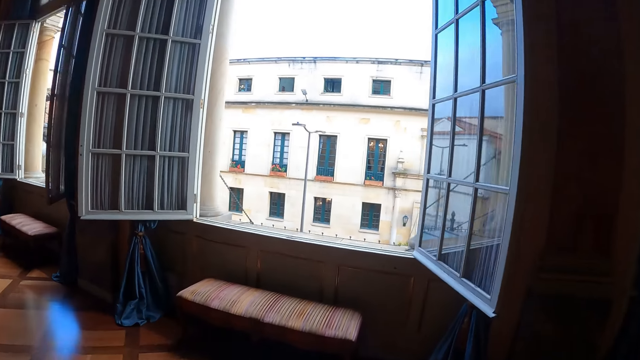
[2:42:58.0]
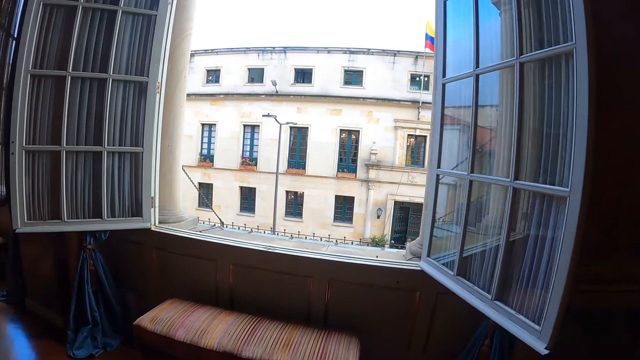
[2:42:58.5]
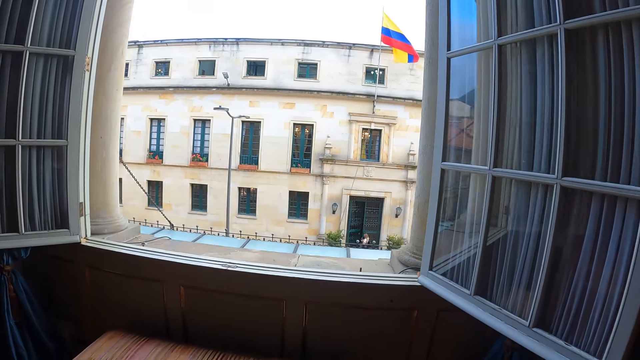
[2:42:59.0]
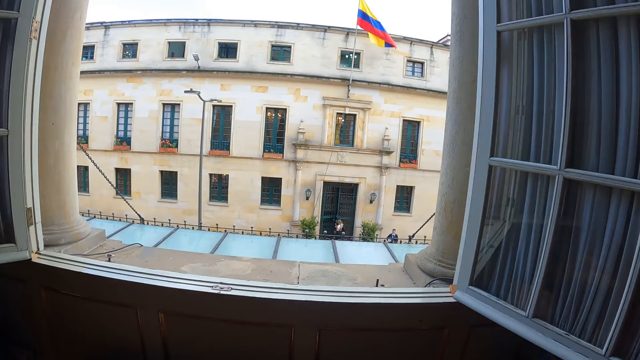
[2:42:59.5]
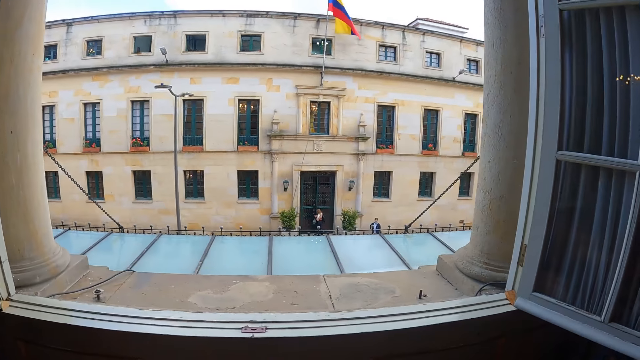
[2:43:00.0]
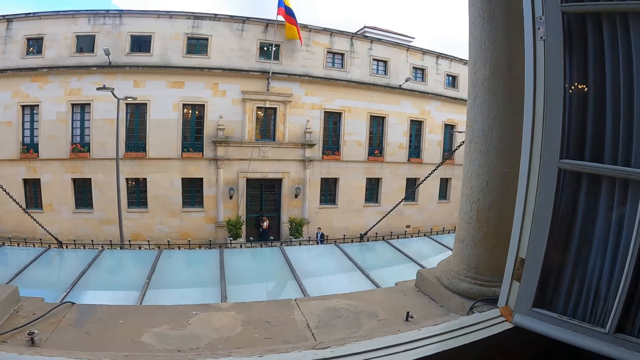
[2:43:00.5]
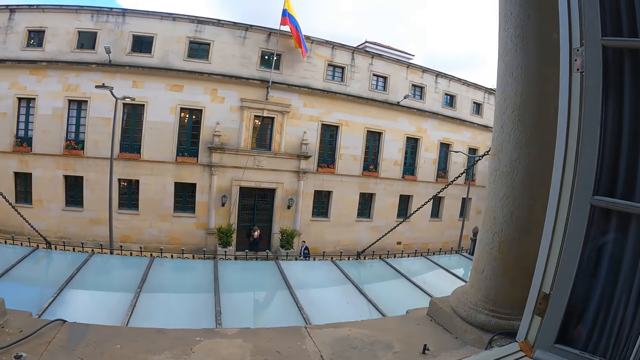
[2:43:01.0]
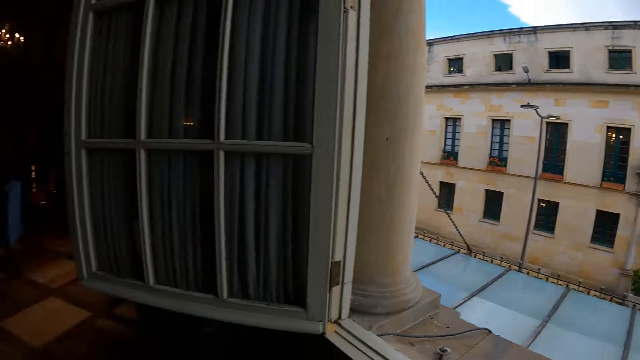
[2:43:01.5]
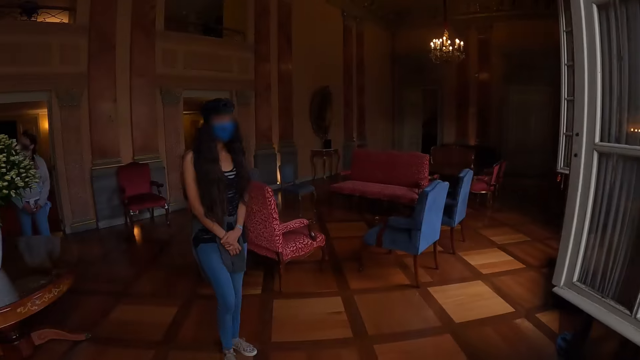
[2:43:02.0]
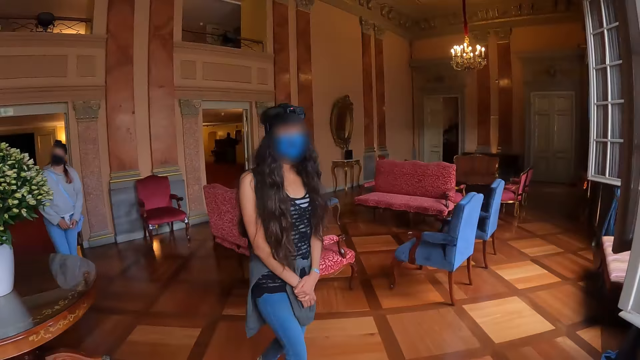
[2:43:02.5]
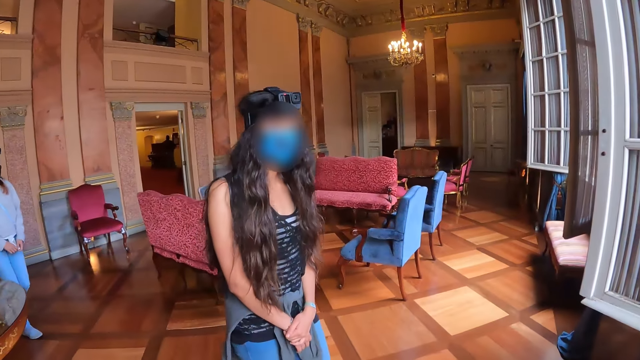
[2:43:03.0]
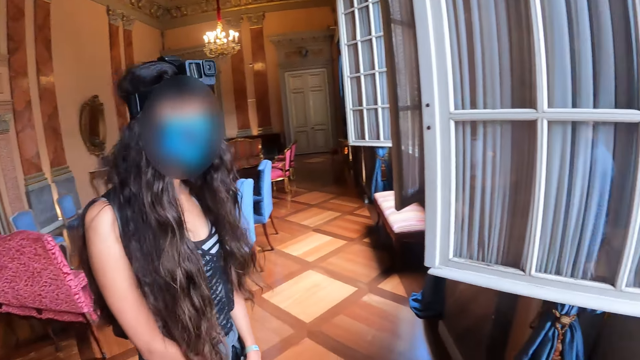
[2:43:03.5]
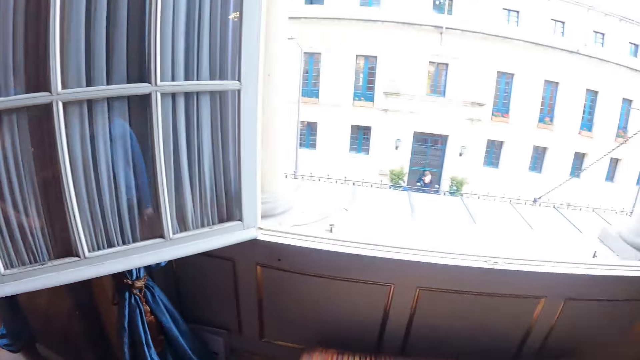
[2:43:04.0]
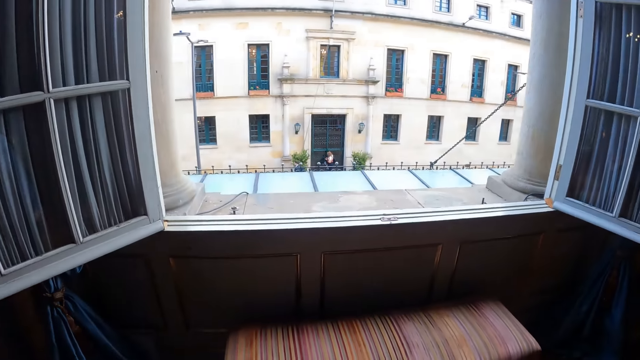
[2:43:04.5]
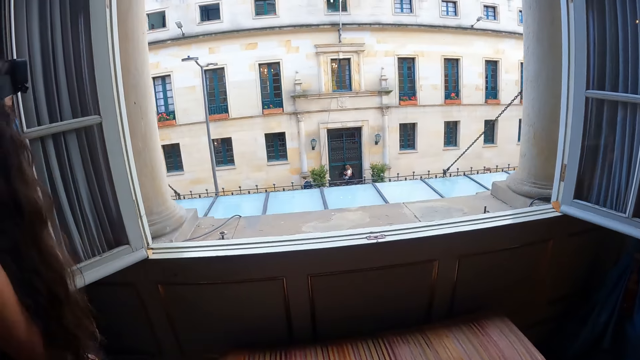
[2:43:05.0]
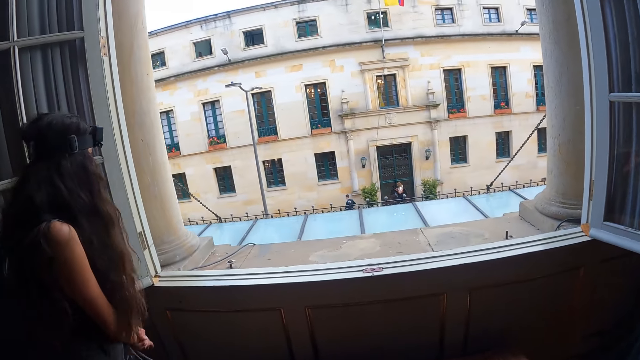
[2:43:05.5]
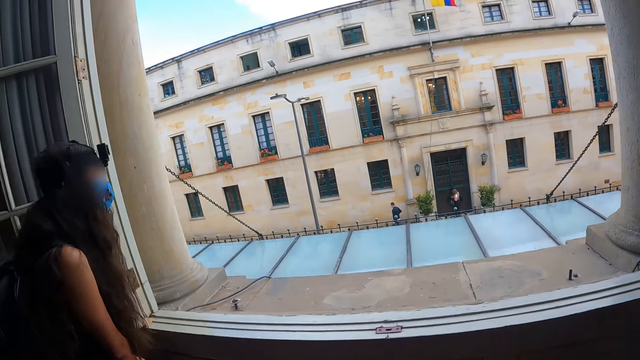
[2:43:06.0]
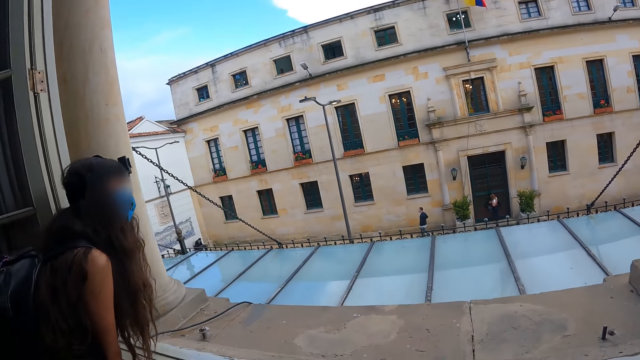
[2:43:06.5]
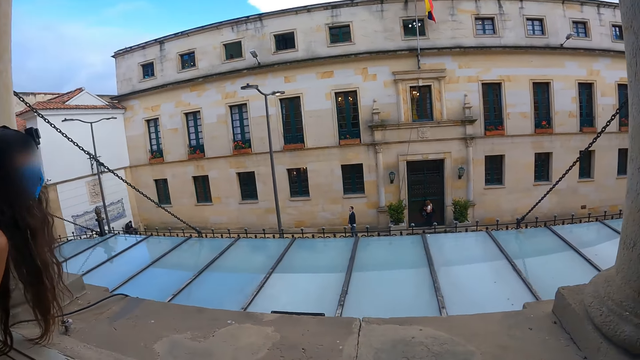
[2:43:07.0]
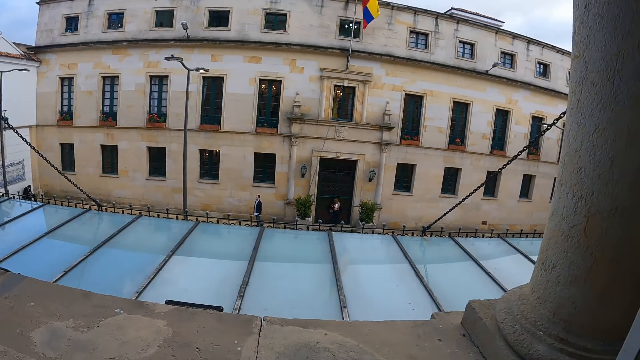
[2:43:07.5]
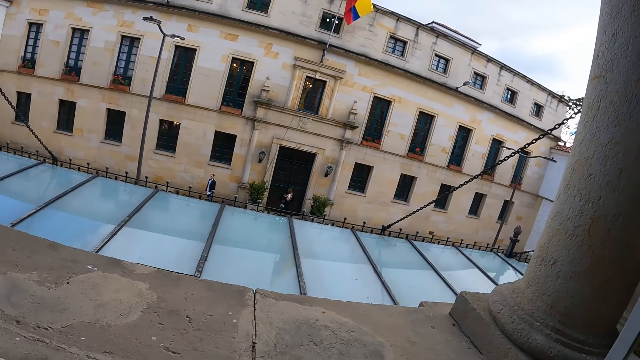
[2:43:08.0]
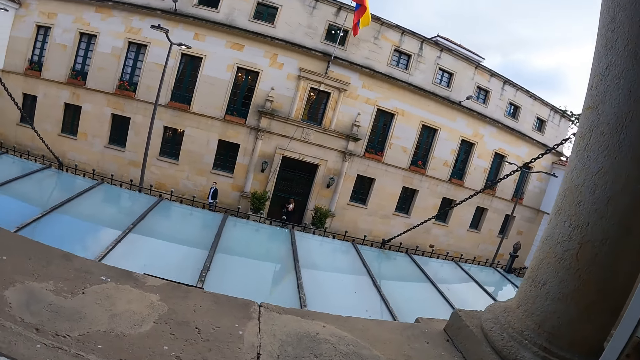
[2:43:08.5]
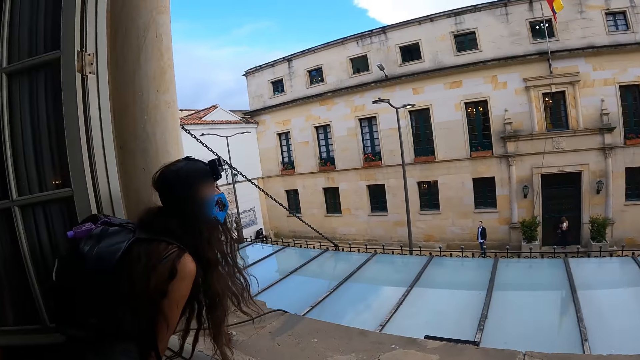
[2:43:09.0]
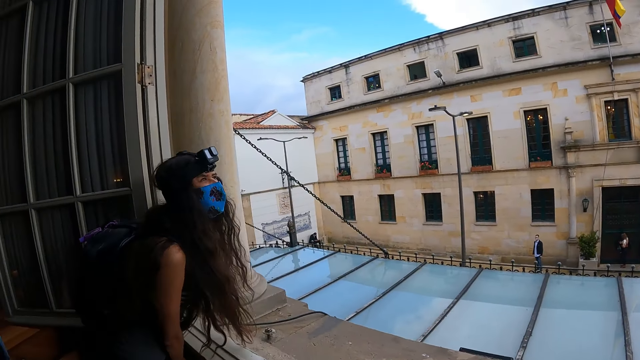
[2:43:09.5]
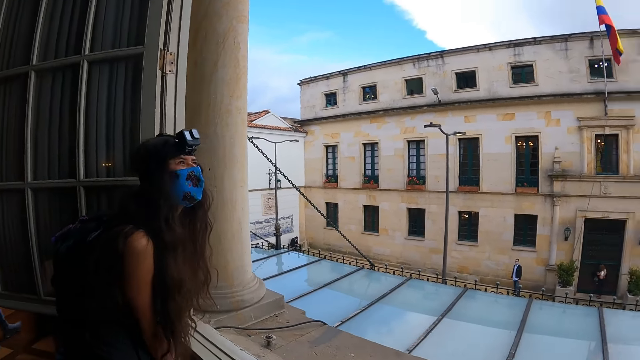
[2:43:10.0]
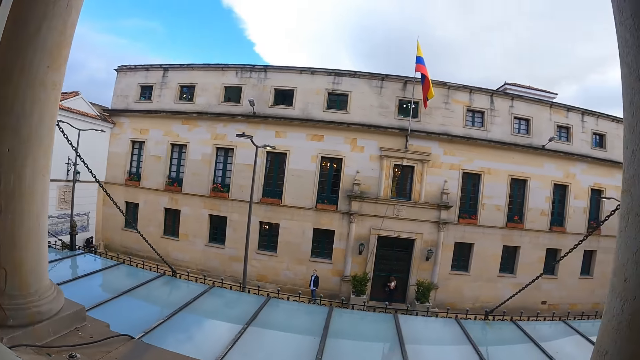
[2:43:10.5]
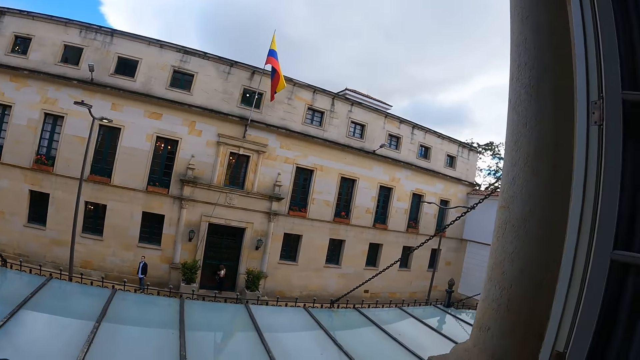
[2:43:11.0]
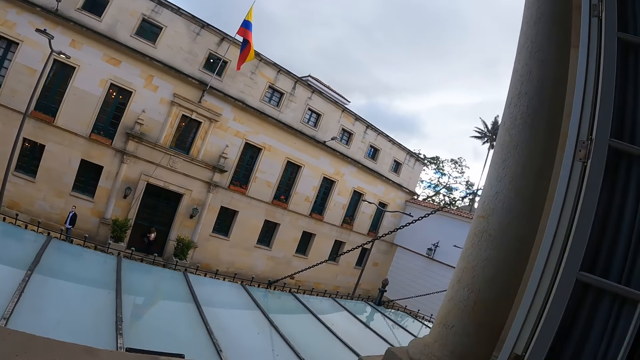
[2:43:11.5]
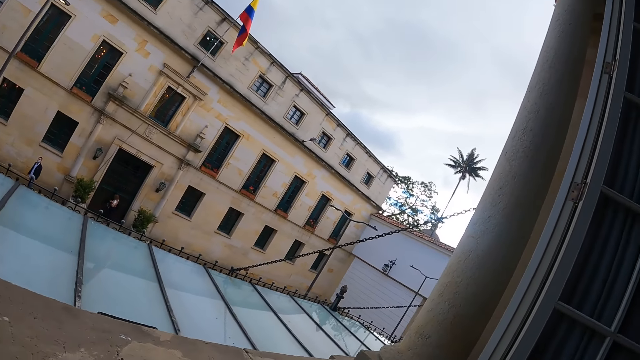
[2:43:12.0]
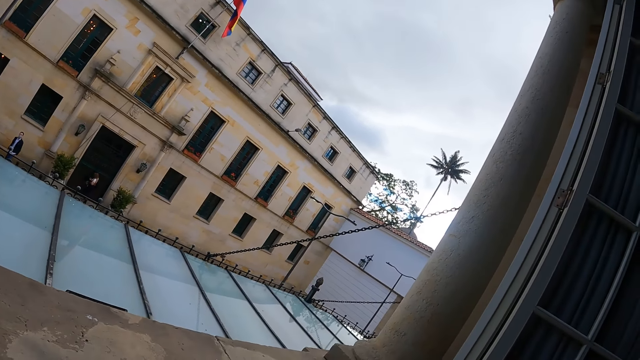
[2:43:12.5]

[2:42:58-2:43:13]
The camera wearer looks at the window. They turn around. They walk in the theater. They look at the window. They turn around.

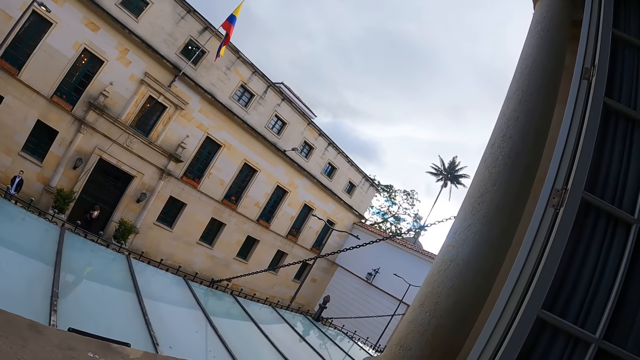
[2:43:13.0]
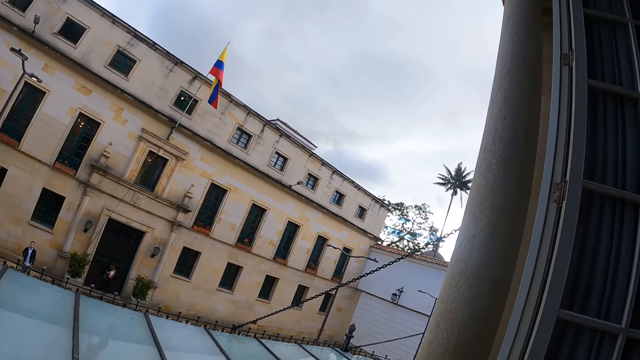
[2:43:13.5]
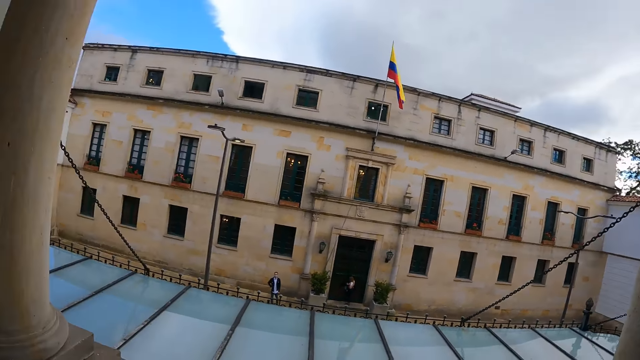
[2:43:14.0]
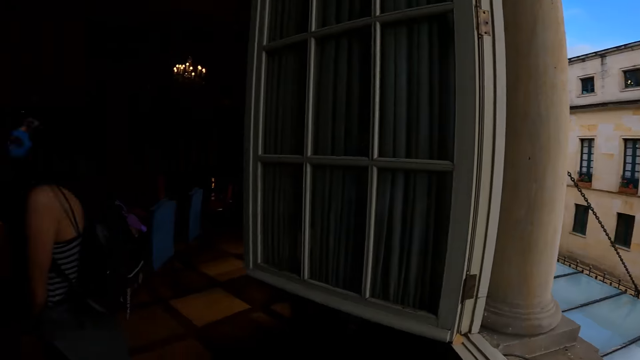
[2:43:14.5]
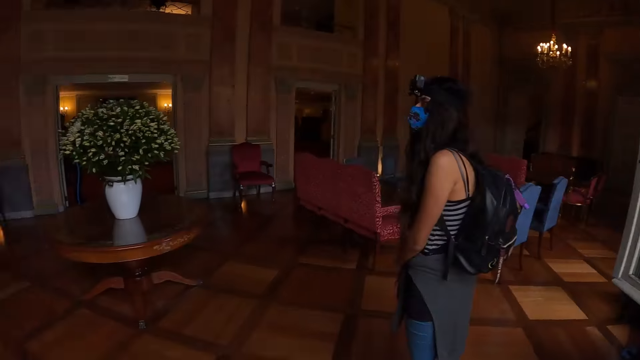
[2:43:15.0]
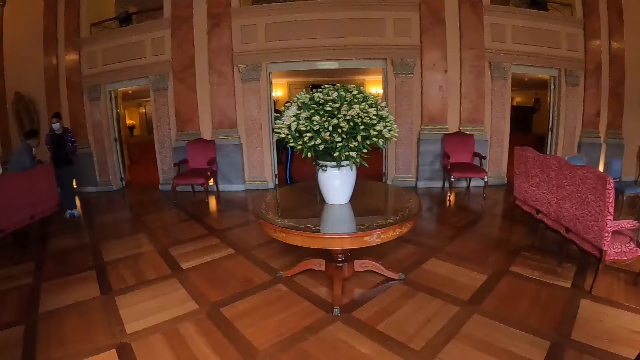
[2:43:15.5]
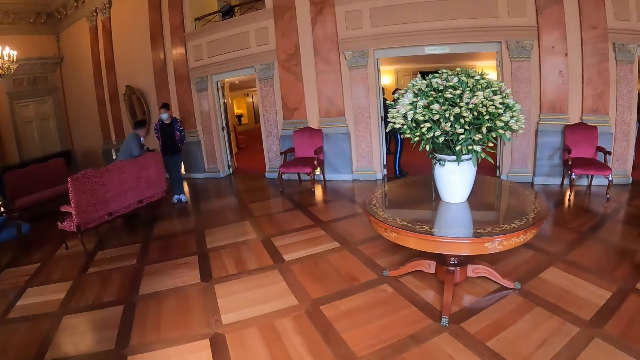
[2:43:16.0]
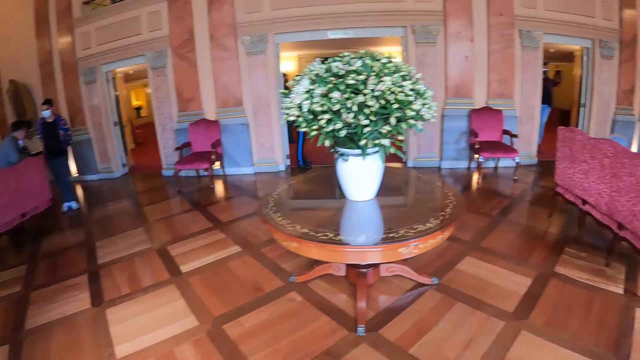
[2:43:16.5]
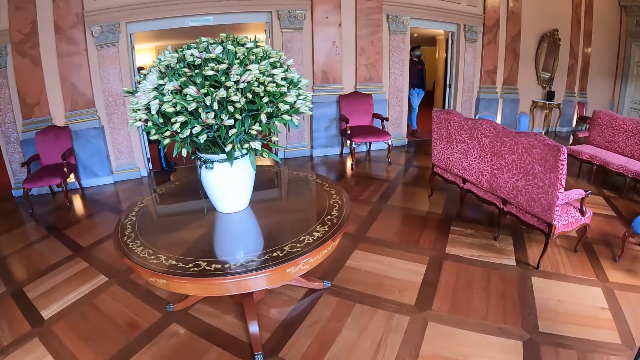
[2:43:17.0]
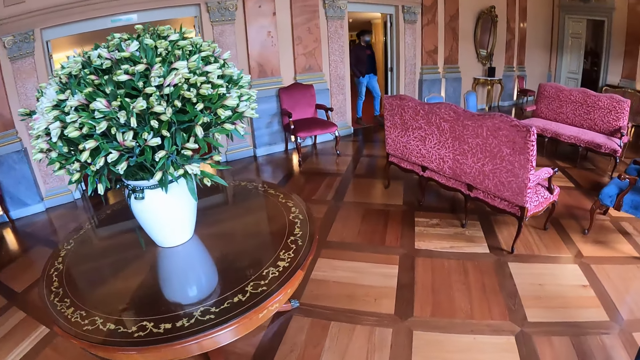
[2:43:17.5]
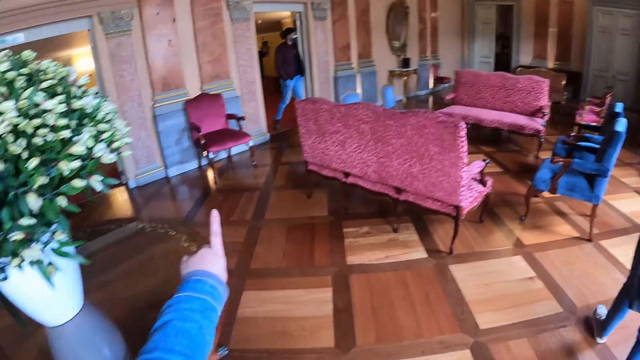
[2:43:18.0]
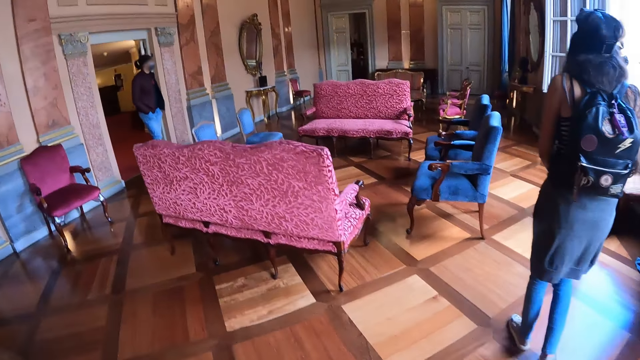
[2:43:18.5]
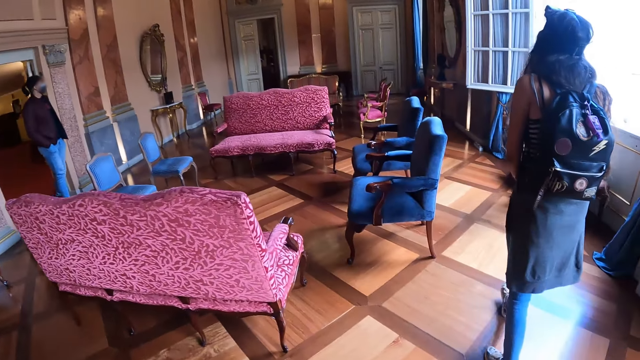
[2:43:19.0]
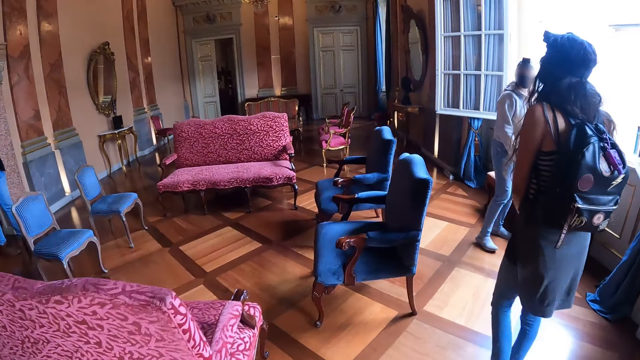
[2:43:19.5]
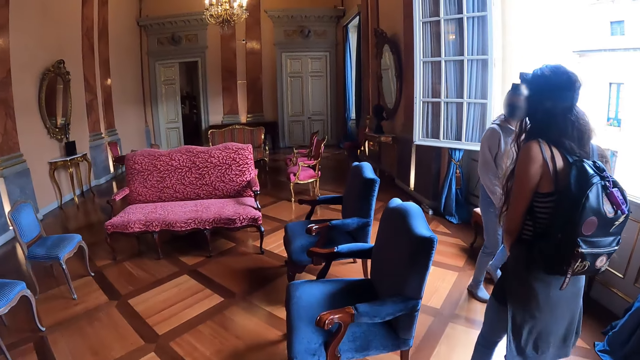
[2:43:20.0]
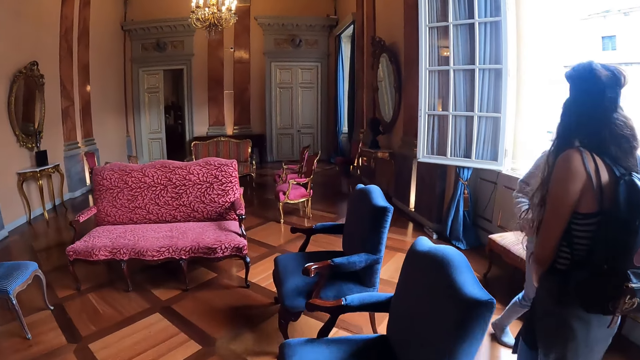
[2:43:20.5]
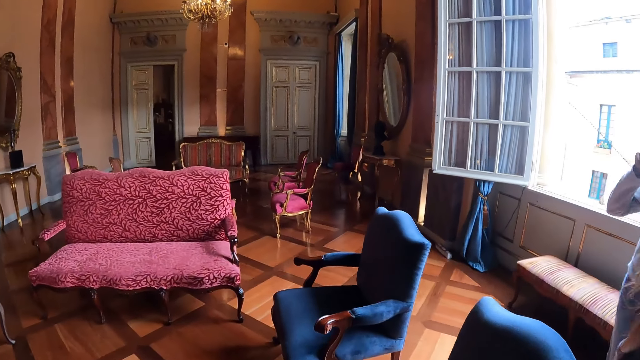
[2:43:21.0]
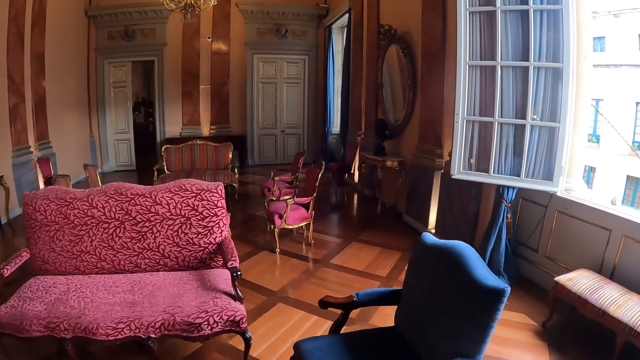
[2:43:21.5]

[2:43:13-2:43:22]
The camera wearer turns around. They walk in the theater.
